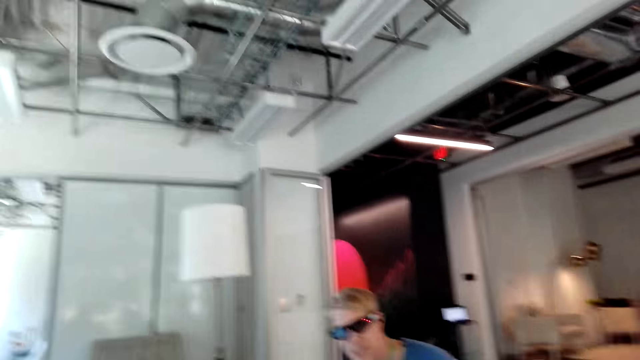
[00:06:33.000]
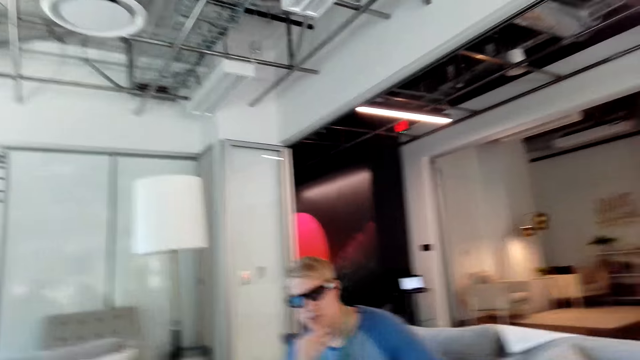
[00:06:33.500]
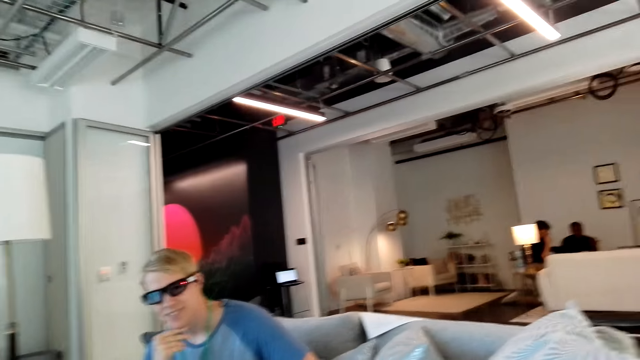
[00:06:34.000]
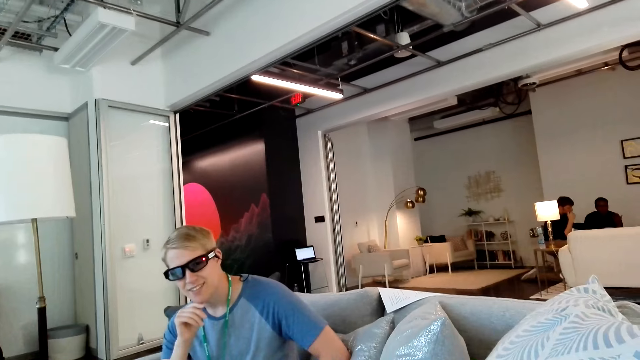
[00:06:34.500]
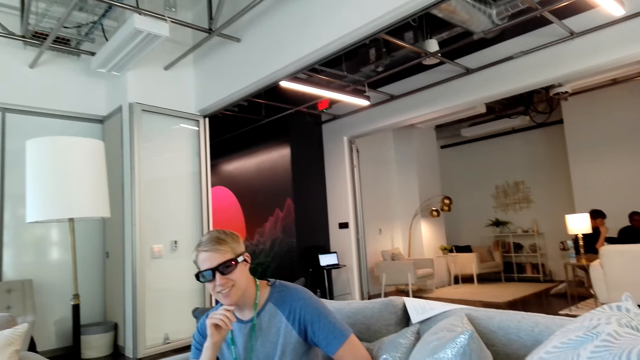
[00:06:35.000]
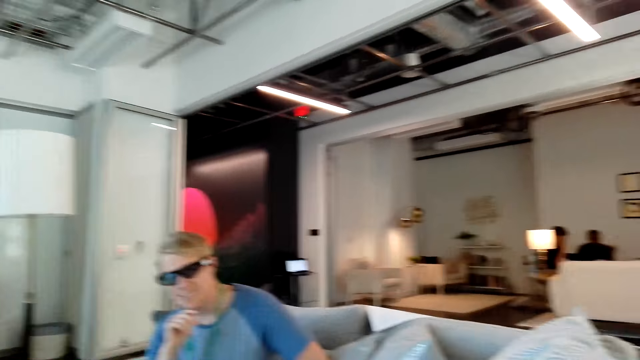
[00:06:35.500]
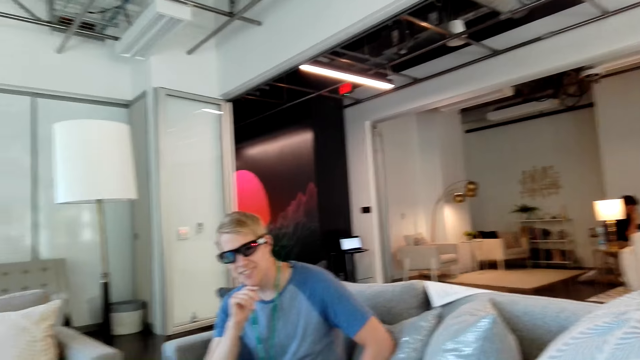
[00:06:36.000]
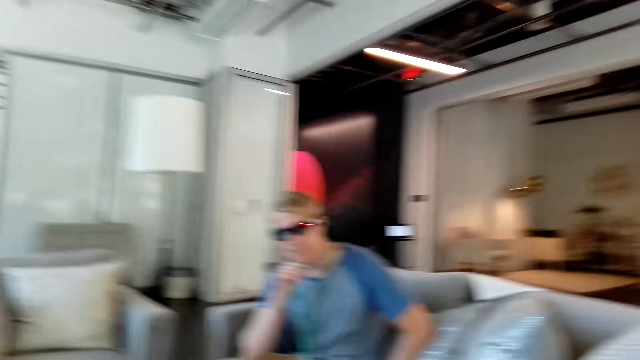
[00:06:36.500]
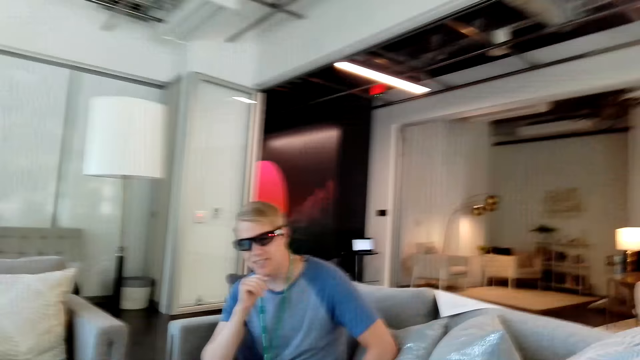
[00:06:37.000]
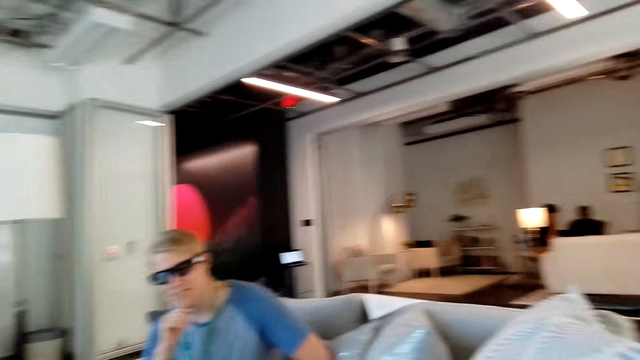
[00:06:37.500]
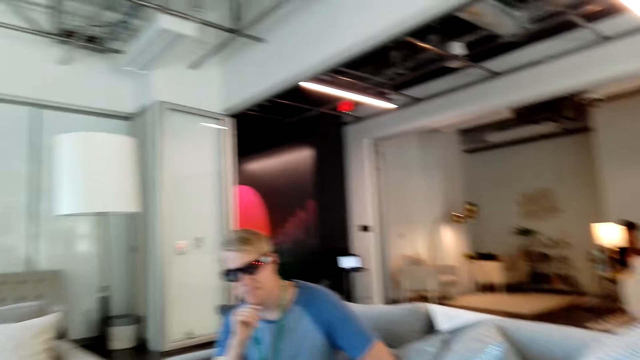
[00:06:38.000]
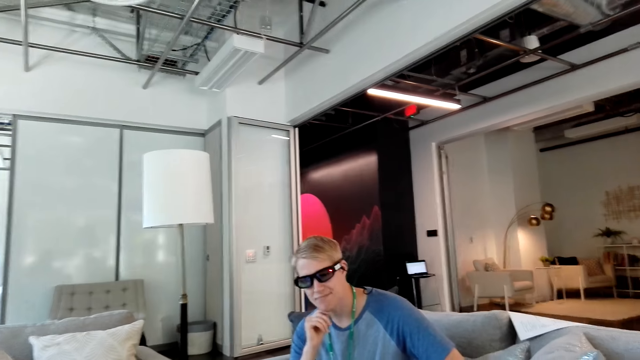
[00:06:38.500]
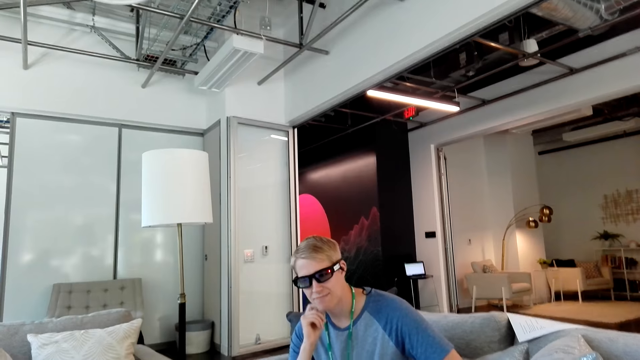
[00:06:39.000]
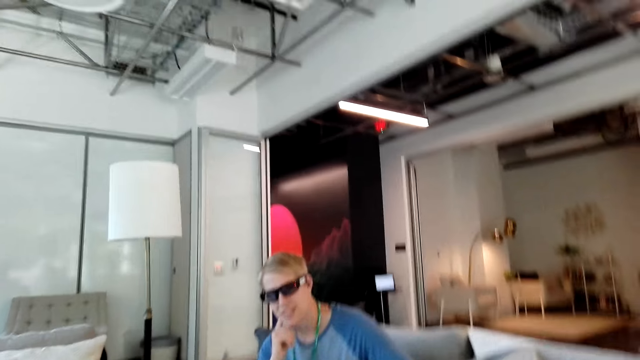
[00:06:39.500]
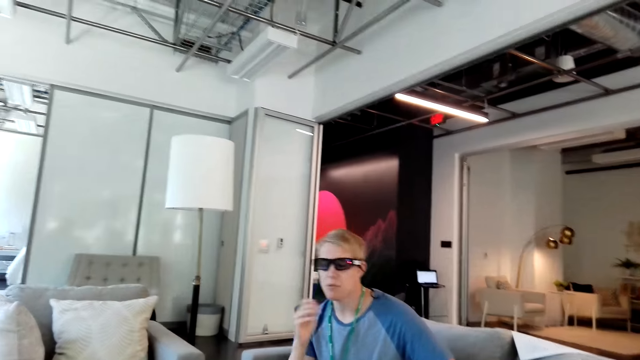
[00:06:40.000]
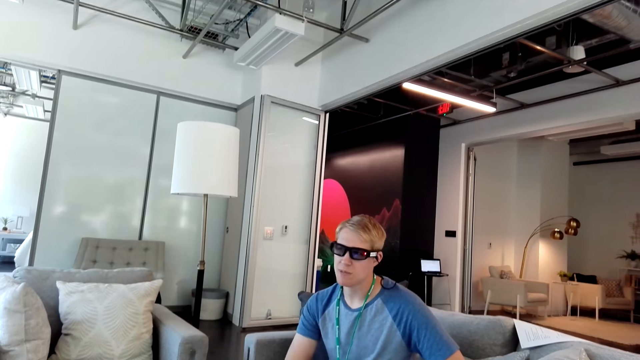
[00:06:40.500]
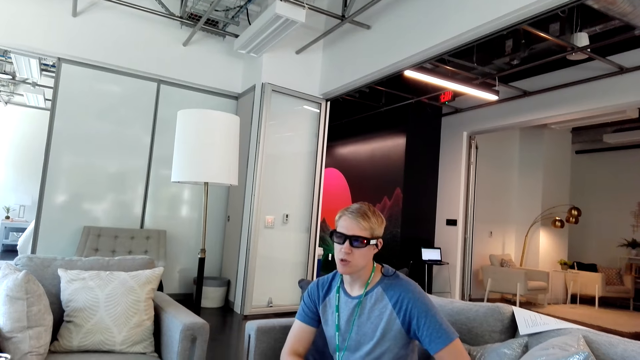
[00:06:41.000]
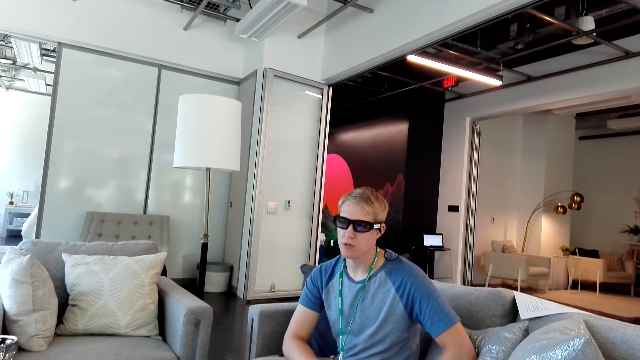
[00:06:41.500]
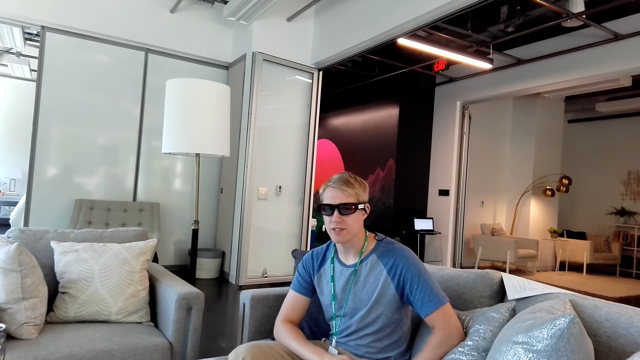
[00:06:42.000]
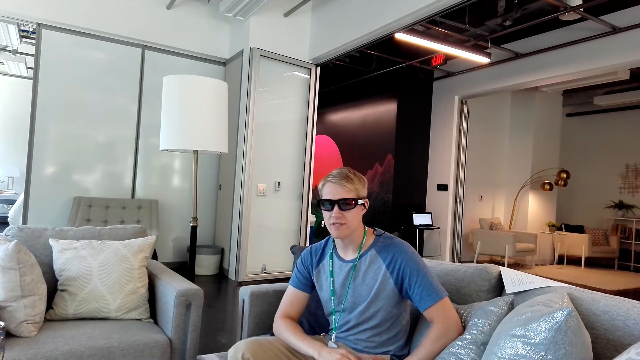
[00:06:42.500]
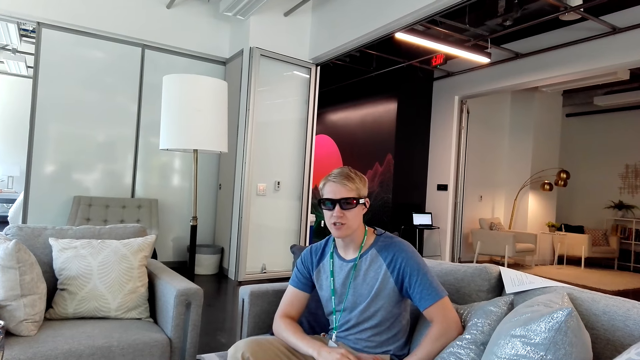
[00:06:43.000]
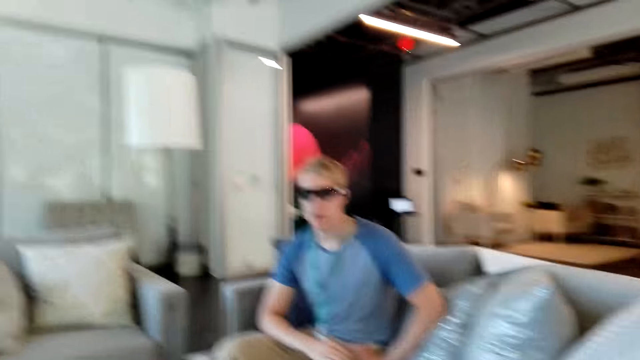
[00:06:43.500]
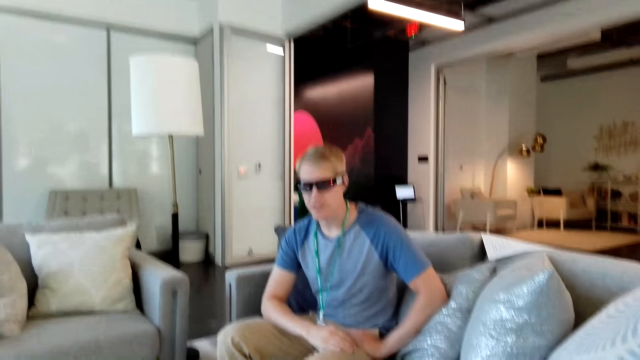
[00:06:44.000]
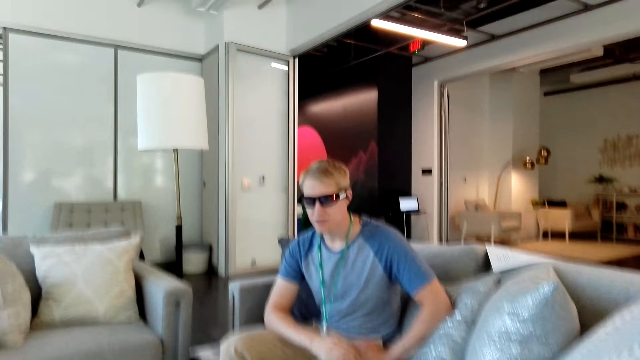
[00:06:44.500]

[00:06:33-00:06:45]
The camera wearer talks to a man. The man nods his head and gestures at the camera wearer.

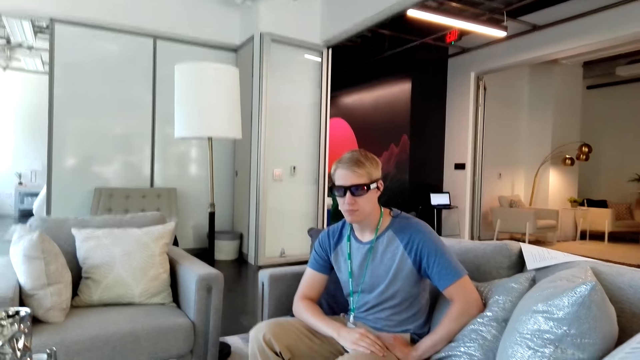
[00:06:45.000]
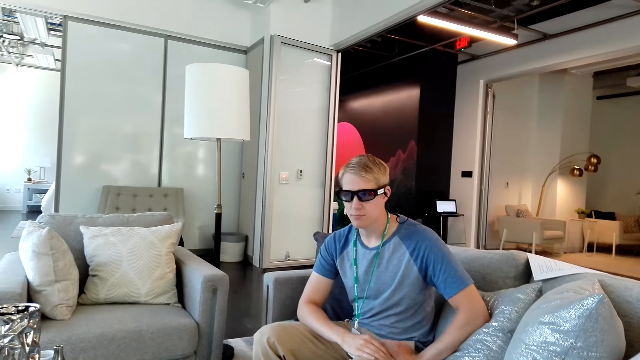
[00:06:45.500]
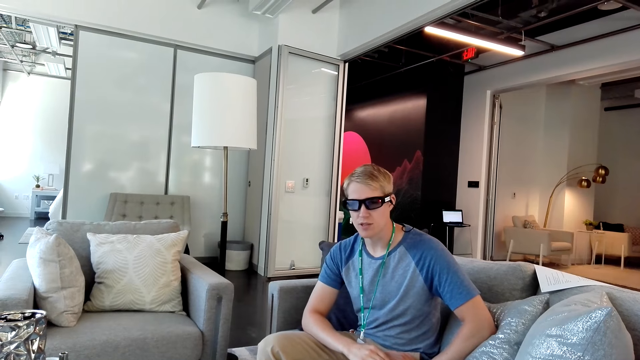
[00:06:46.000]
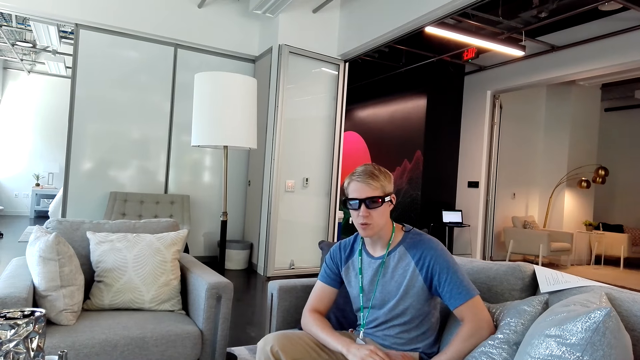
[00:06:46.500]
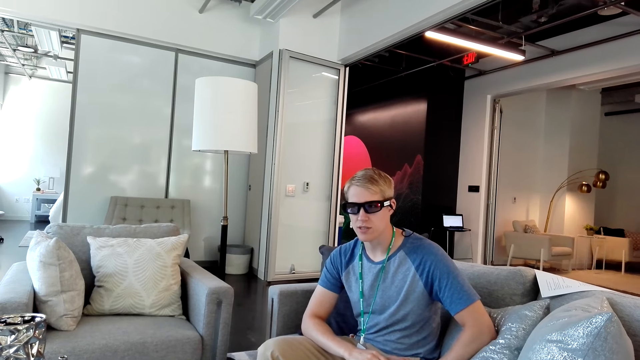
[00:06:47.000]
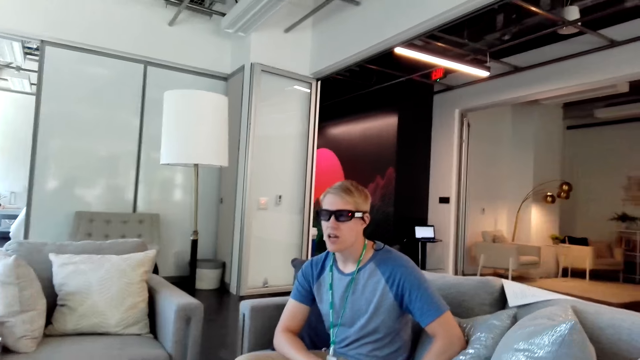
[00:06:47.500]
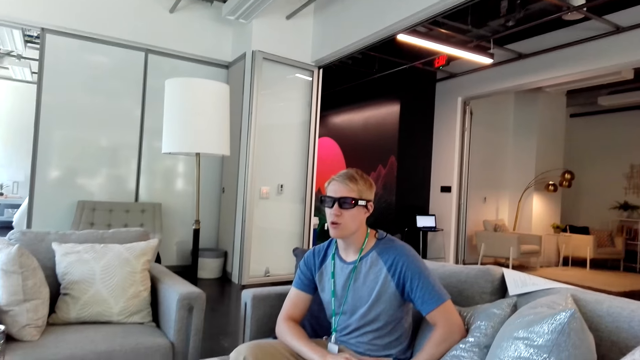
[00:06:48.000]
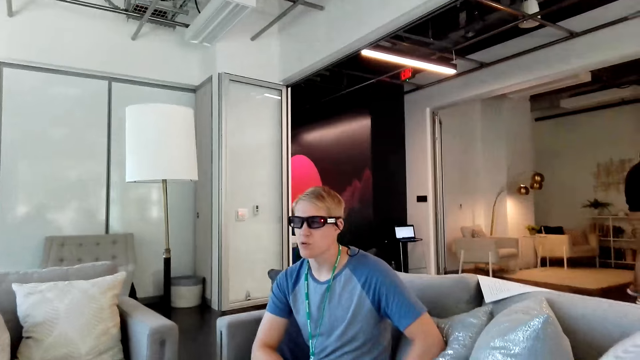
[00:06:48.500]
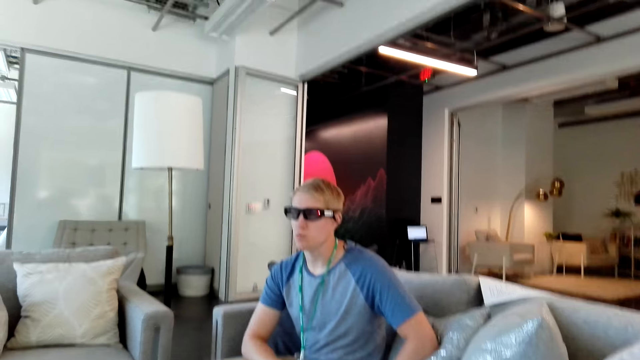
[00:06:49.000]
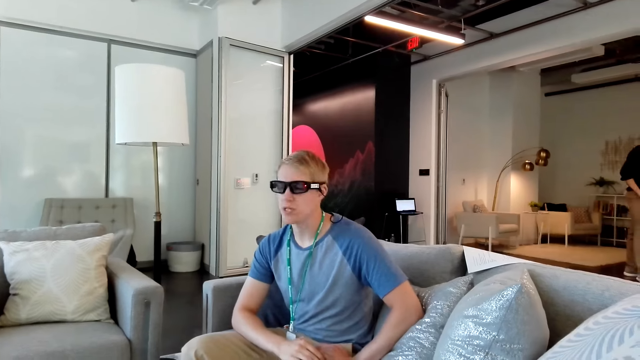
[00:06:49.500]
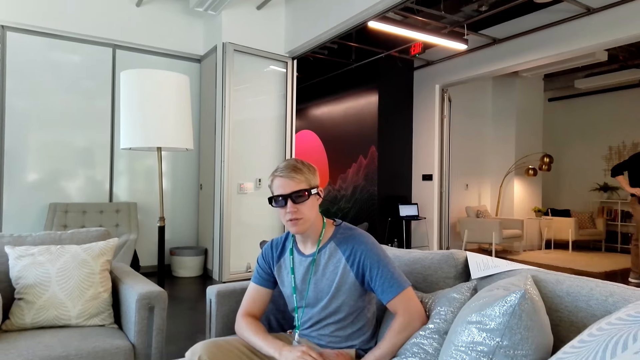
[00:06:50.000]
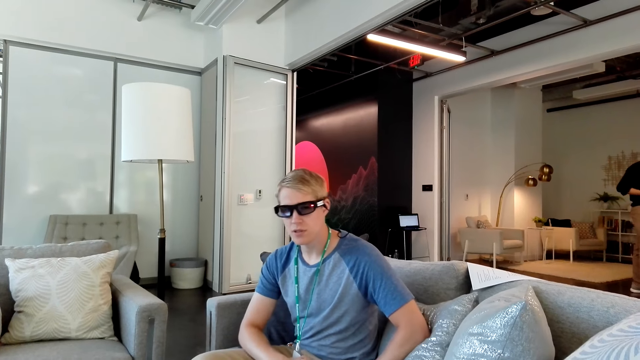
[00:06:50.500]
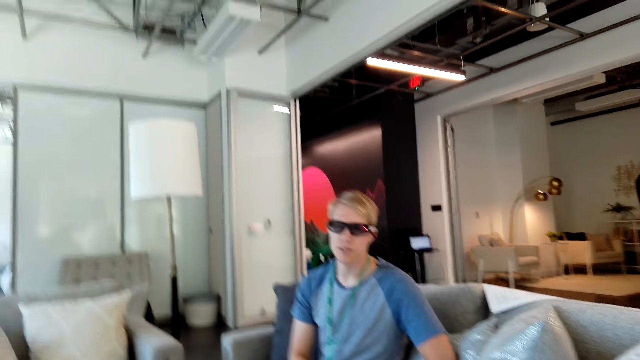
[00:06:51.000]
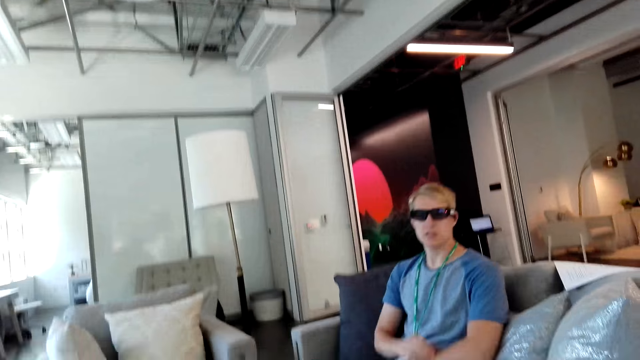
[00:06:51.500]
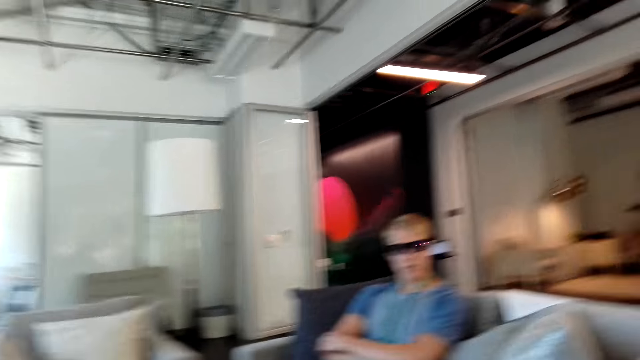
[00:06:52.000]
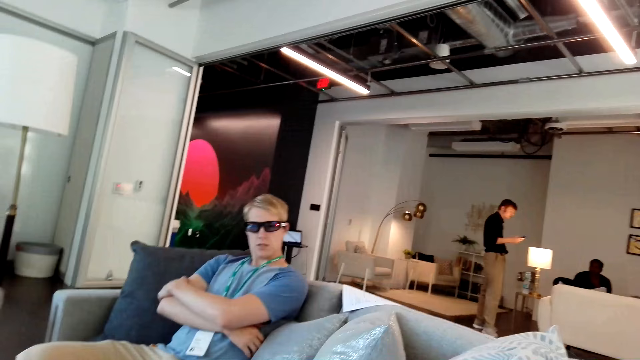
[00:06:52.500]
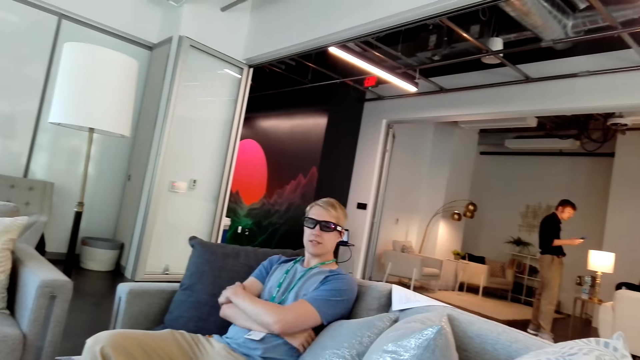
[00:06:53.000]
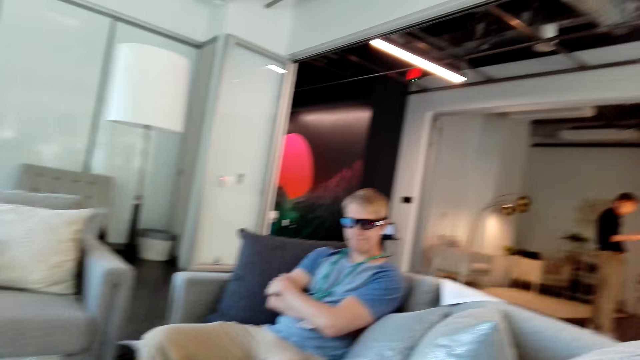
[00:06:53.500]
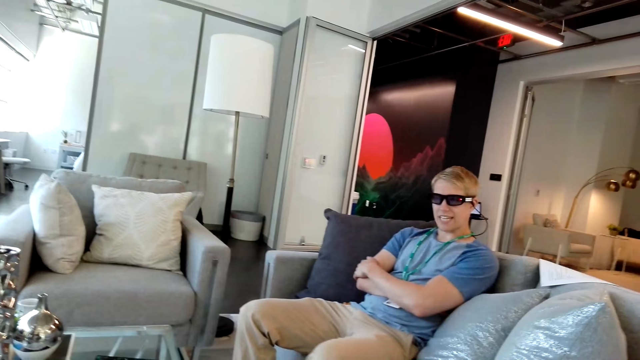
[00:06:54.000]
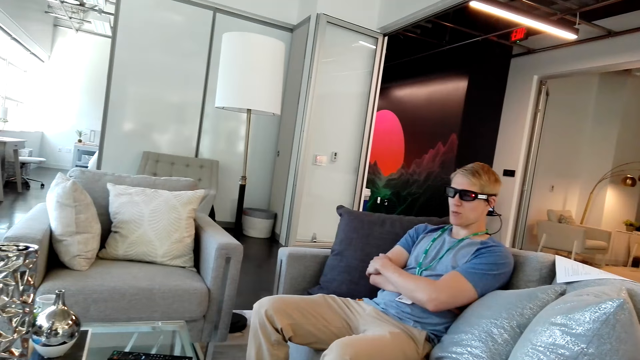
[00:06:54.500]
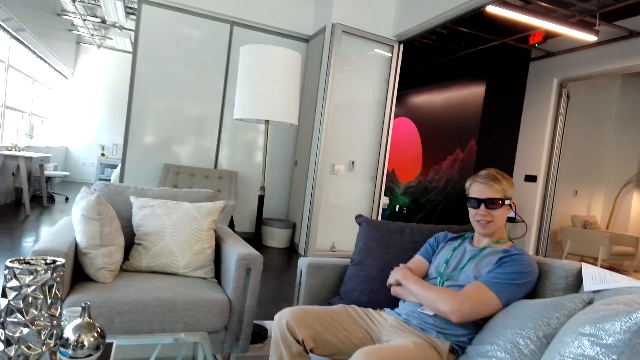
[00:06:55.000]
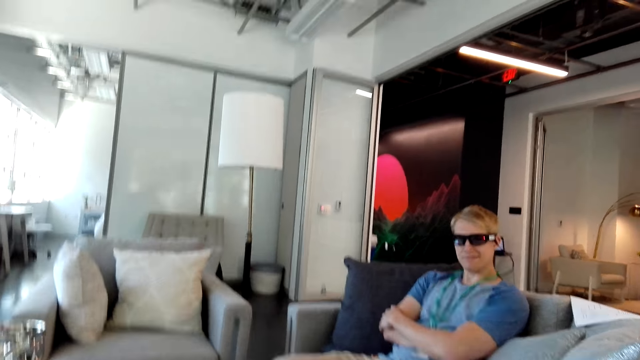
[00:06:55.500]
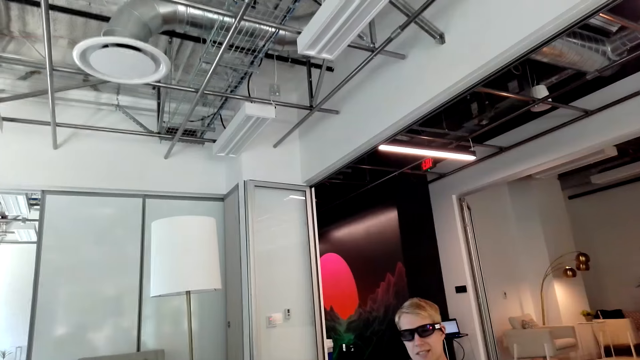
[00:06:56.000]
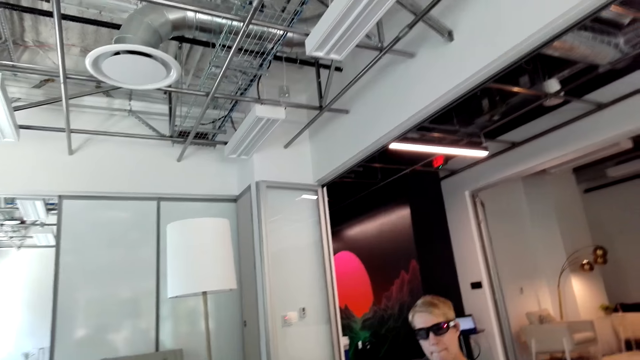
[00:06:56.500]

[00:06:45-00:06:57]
A man folds his hands and leans on a throw pillow. The camera wearer talks to the man.
